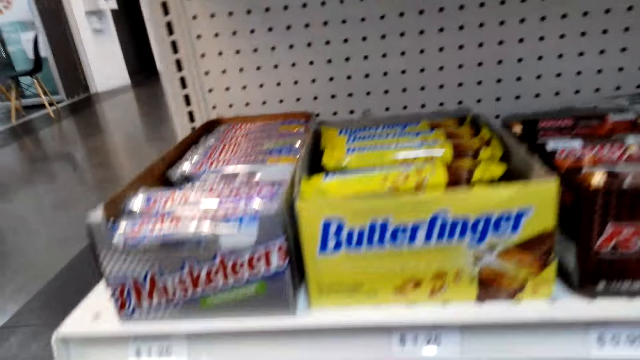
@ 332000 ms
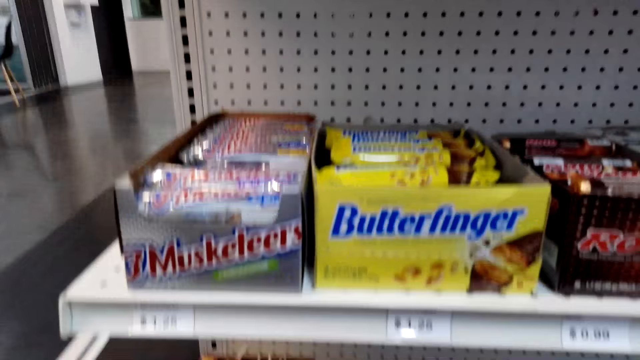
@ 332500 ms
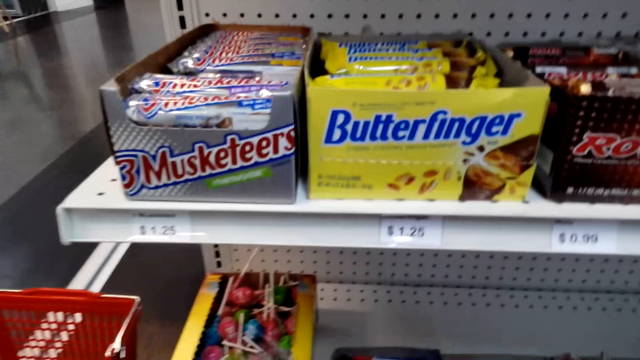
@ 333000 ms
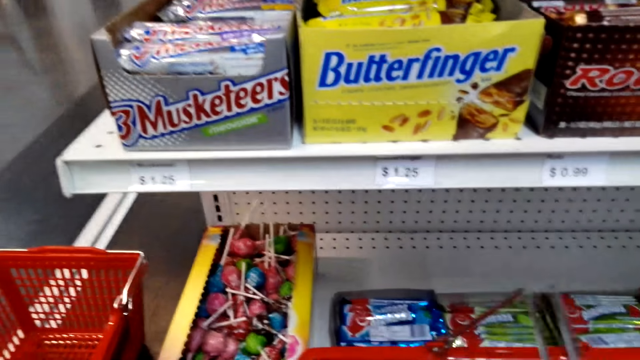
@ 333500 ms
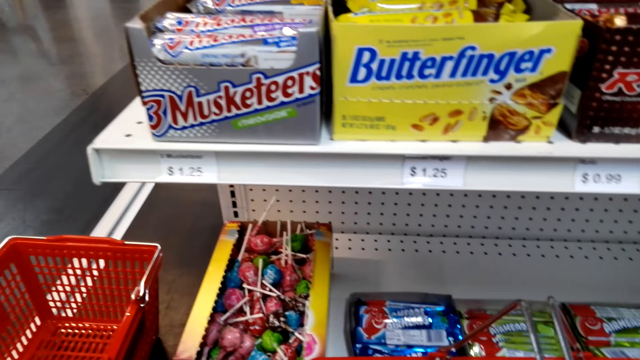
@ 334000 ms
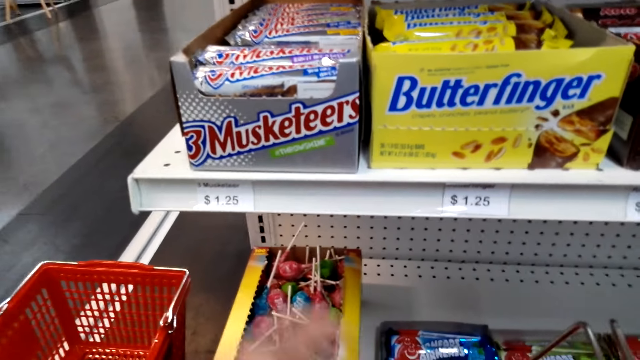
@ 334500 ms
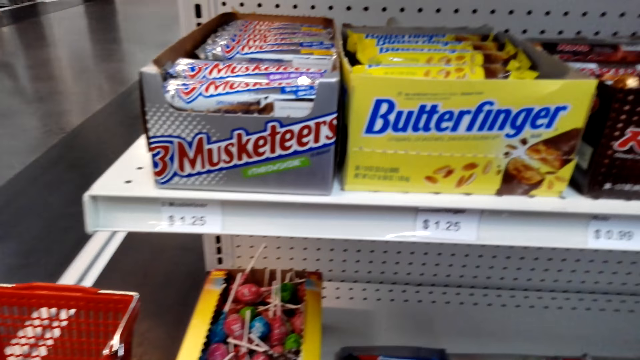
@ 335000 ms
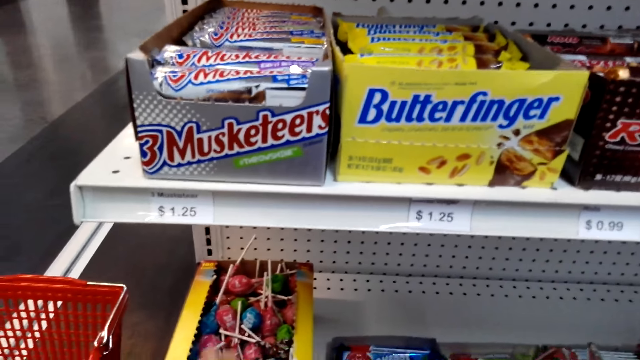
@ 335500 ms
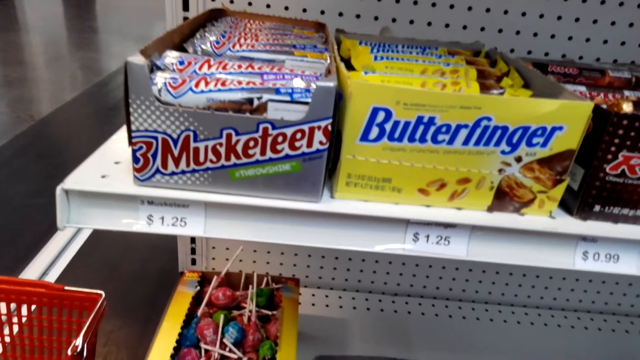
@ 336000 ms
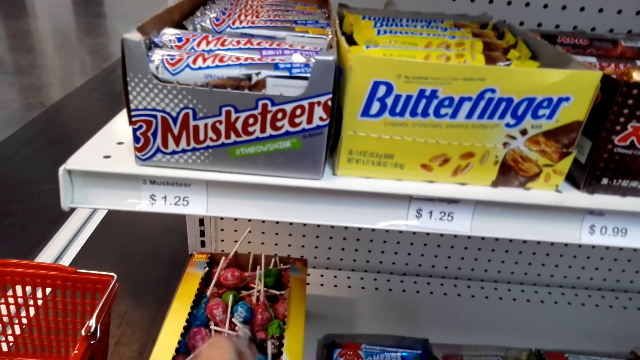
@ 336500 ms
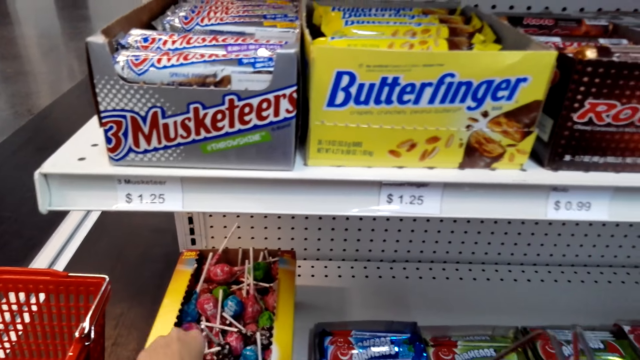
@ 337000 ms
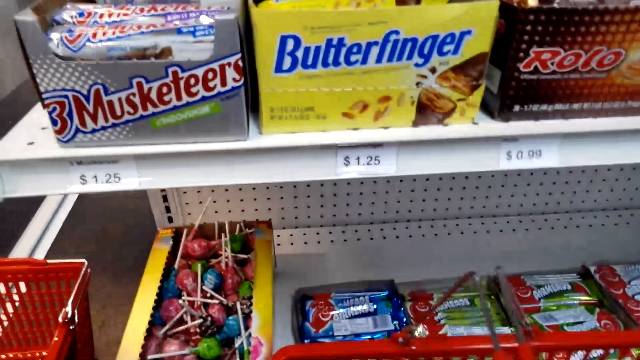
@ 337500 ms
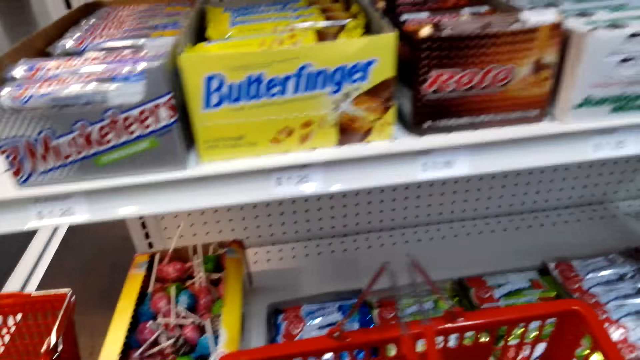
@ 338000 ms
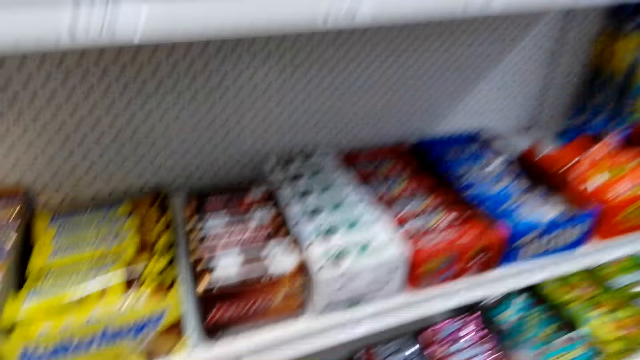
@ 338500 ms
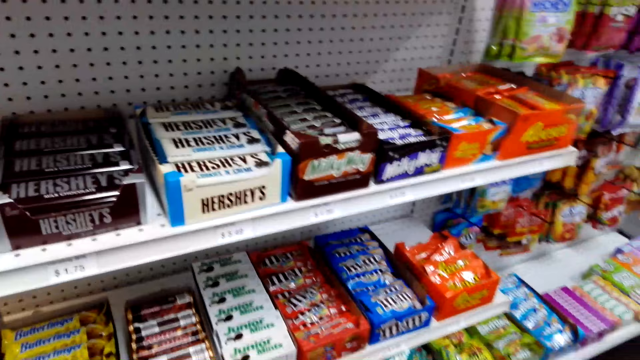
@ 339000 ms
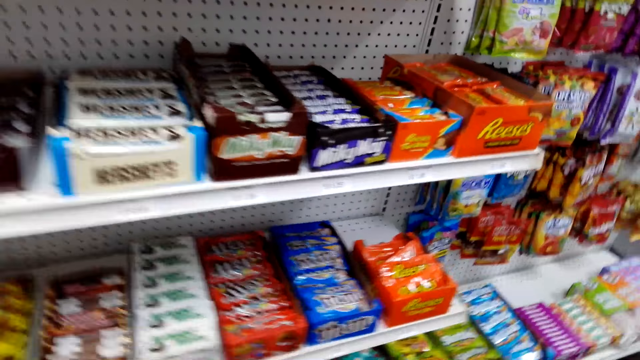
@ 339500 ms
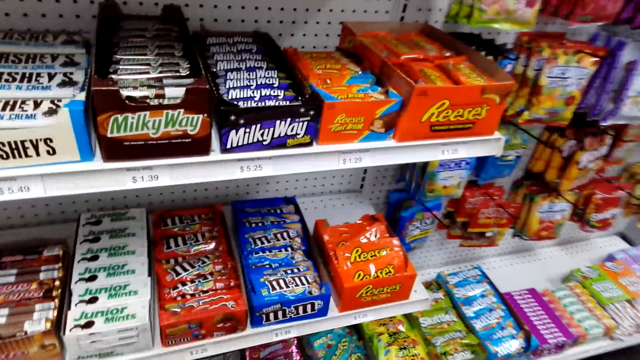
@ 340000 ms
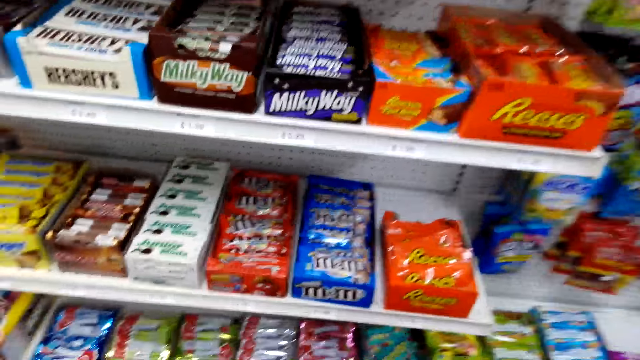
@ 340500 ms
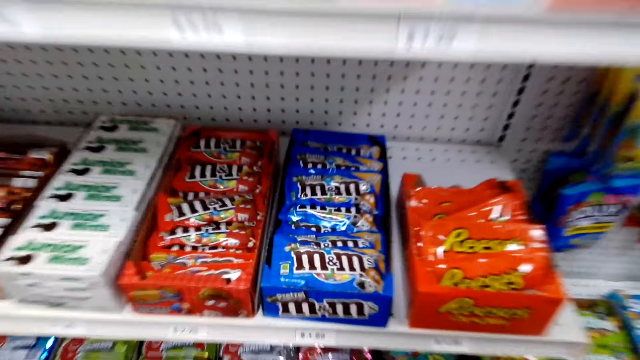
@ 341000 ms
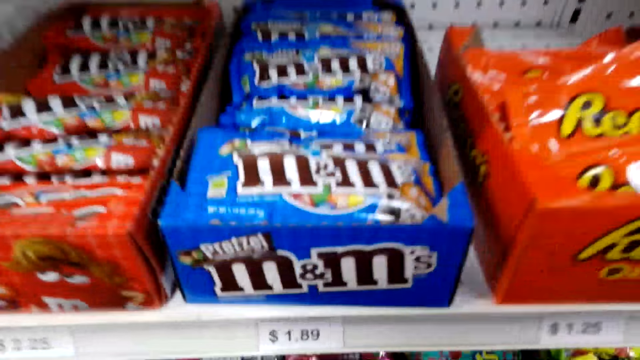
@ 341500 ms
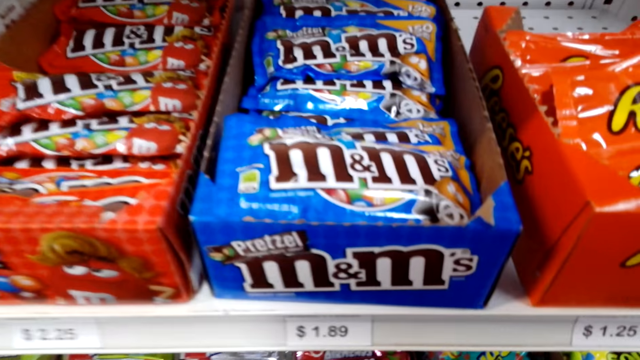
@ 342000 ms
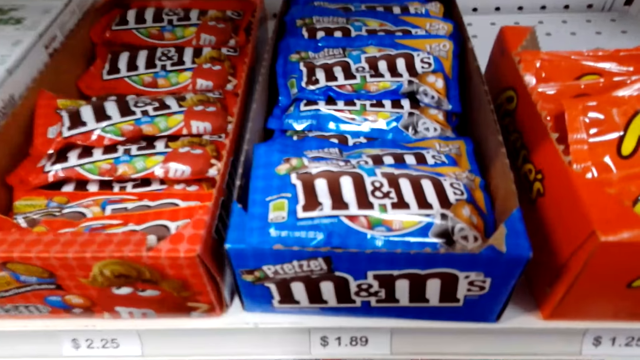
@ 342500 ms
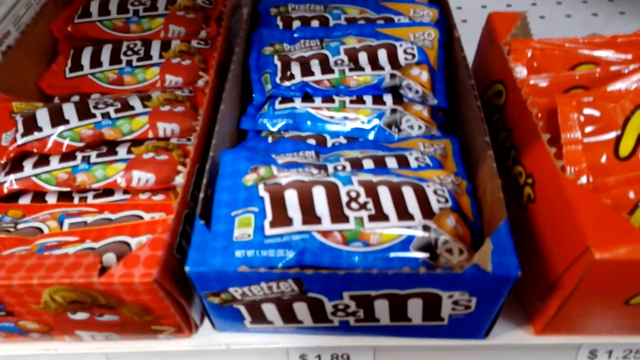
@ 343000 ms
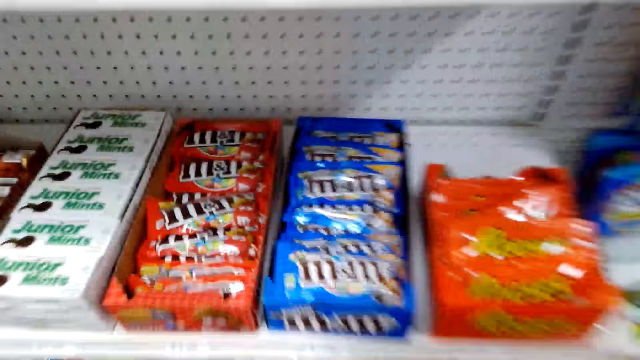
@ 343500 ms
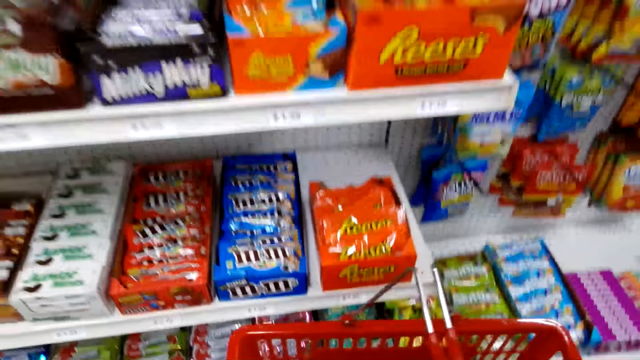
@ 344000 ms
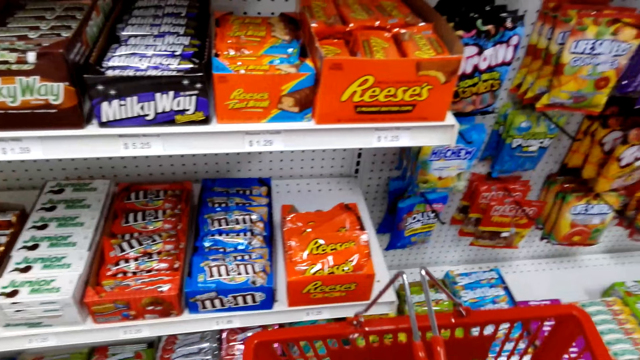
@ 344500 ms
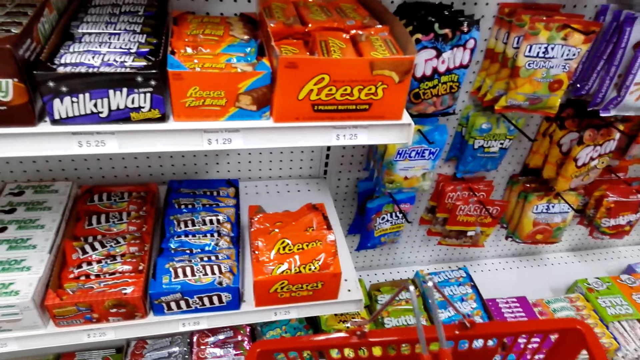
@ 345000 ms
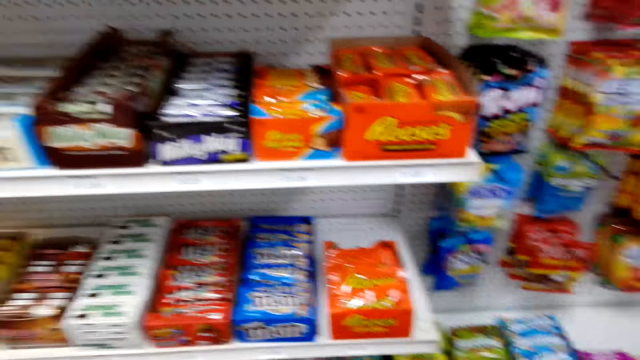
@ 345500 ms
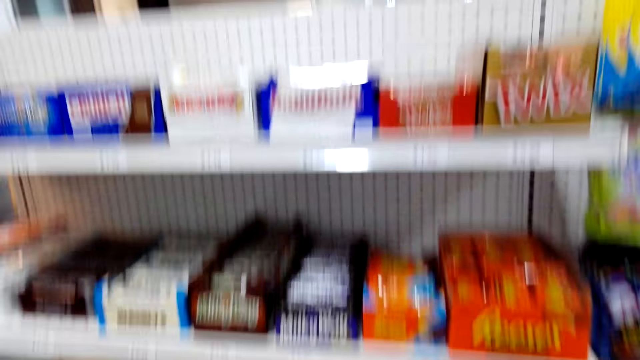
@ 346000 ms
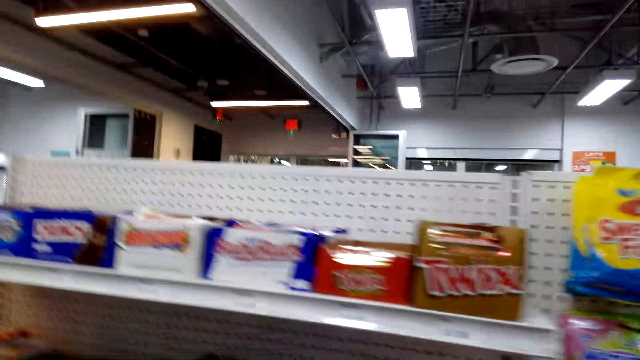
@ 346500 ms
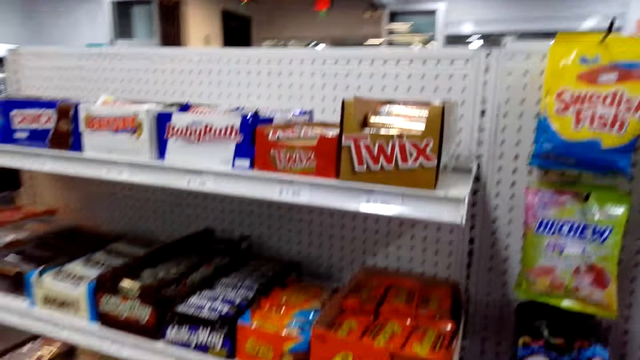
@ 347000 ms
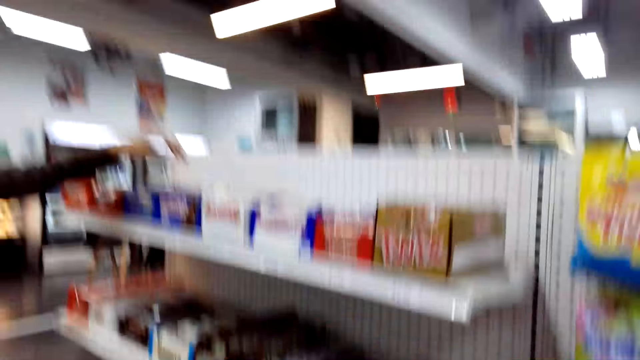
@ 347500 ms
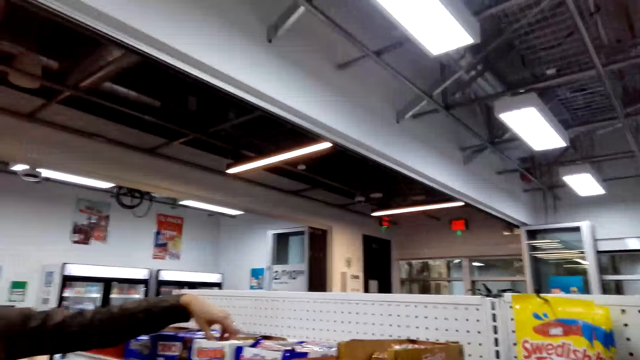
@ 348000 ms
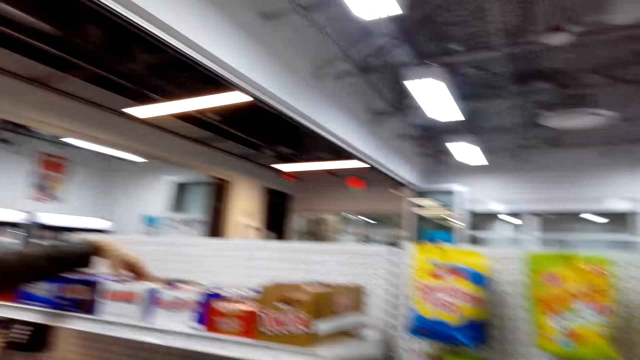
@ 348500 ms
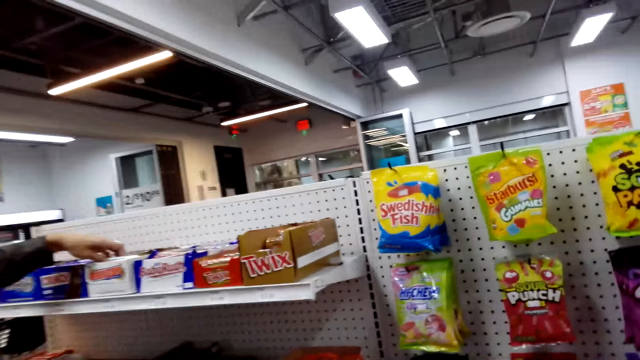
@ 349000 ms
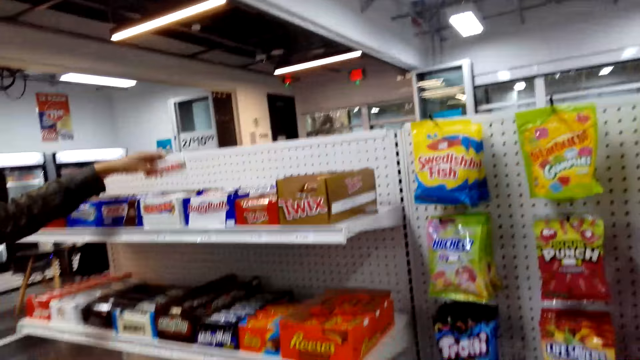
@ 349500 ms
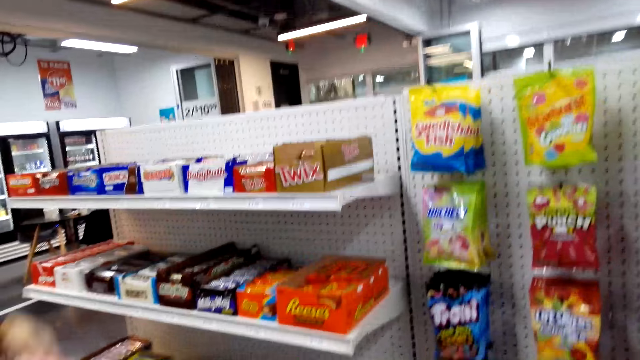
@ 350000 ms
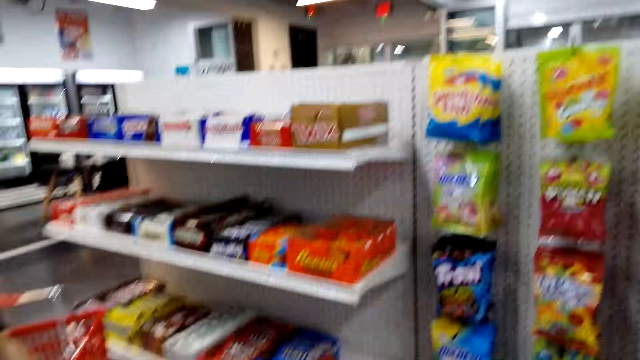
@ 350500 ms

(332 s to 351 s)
The camera wearer looks around. They pick up a lollipop. They drop the candies in the shopping basket. They look around. They pick up some chocolate from the shelf. They drop the chocolates in the shopping basket. A person picks up candy from the shelf.

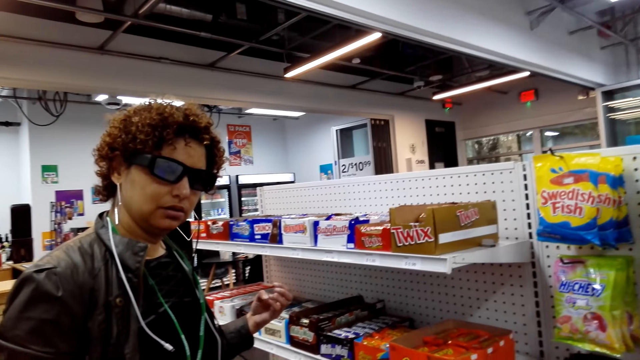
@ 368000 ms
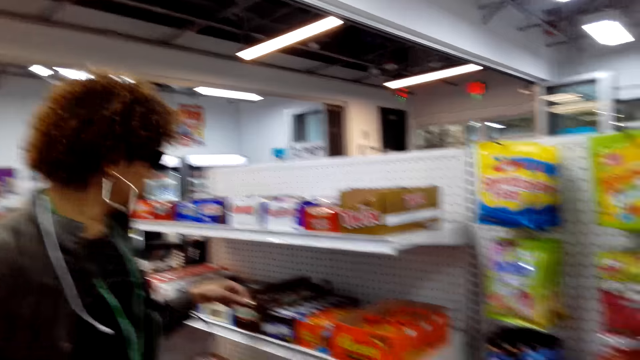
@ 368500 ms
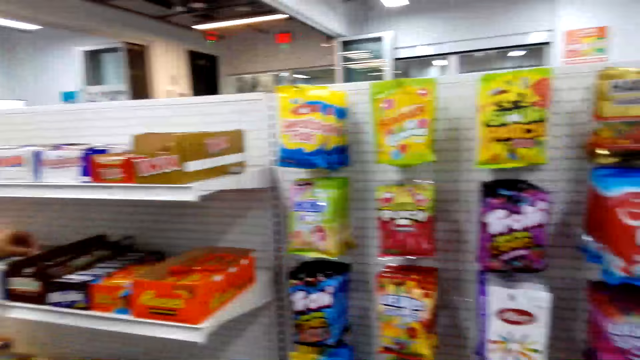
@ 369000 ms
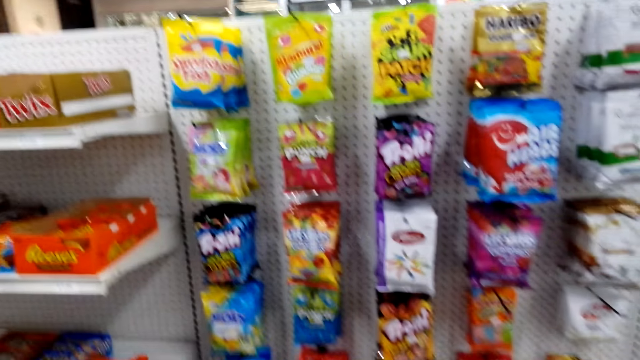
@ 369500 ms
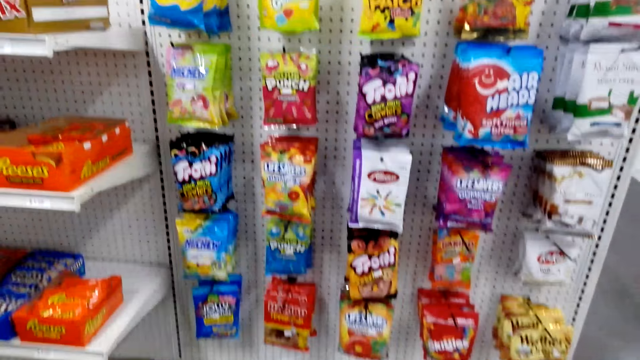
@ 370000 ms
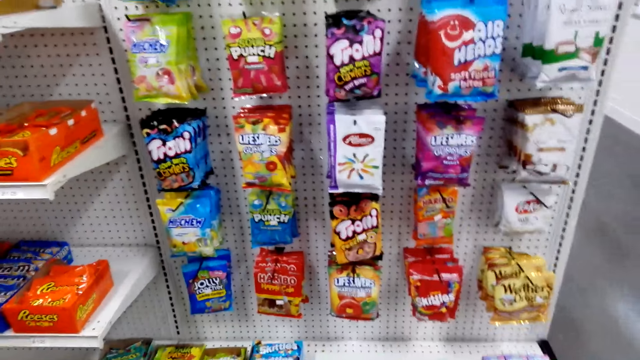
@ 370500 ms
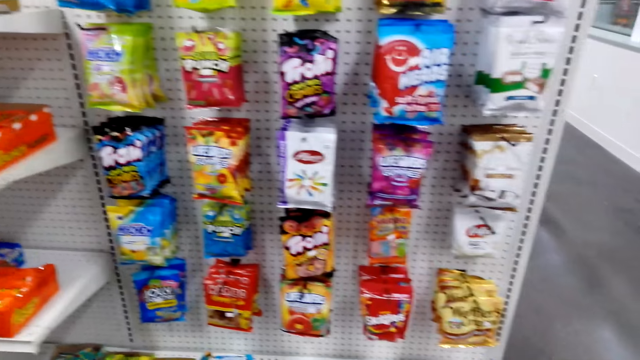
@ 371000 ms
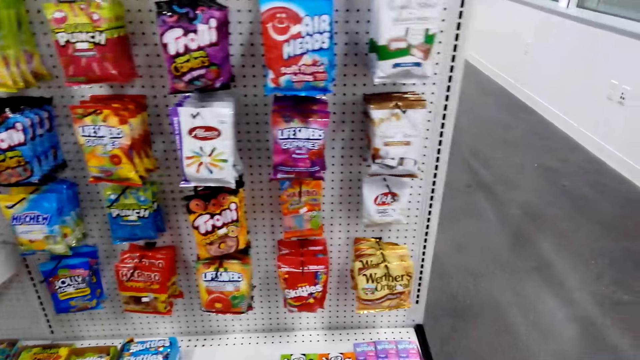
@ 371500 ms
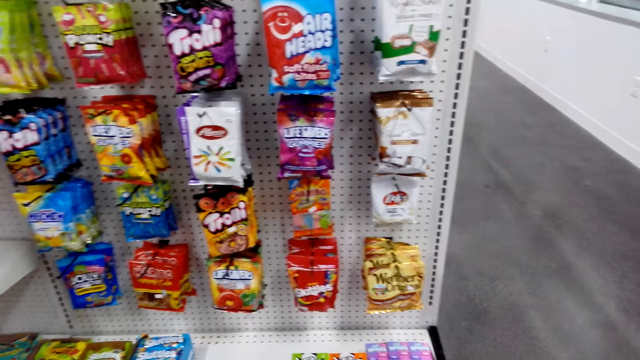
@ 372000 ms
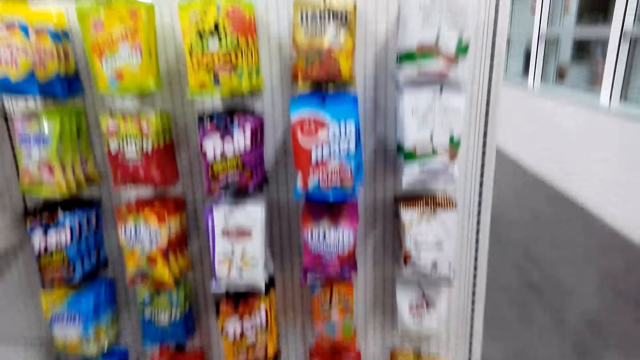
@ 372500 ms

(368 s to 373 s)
The camera wearer talks to a person. They look around. They look at the snacks on the shelf.
